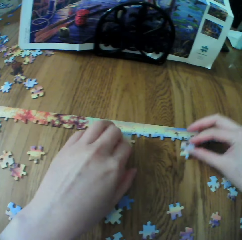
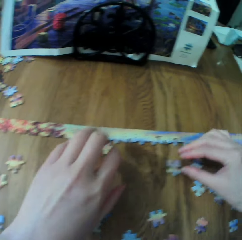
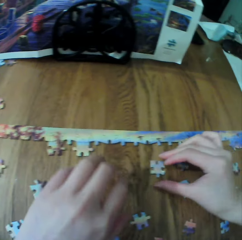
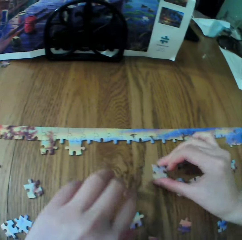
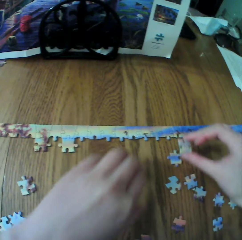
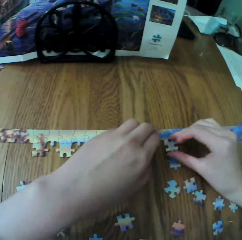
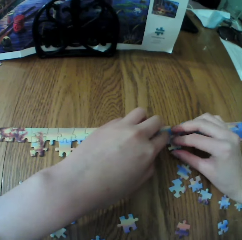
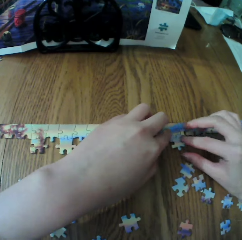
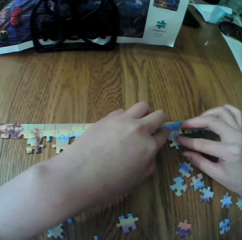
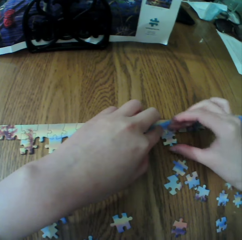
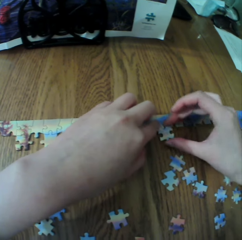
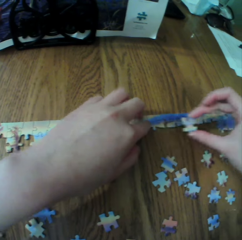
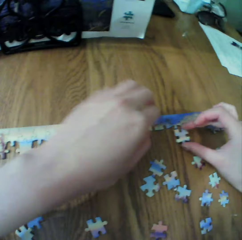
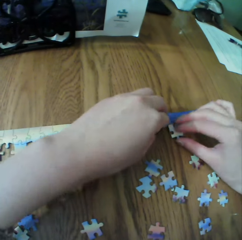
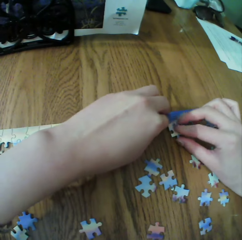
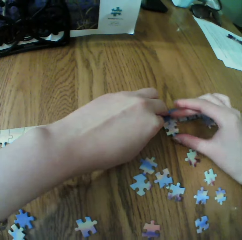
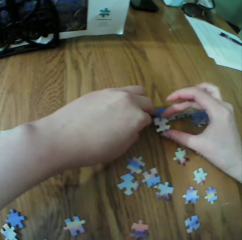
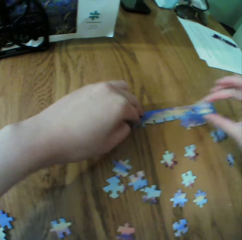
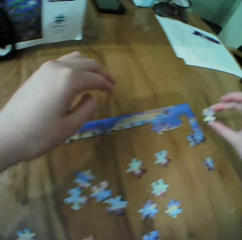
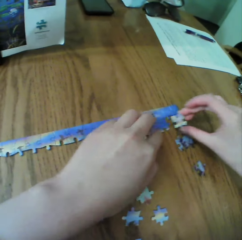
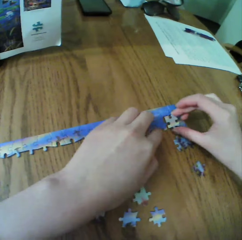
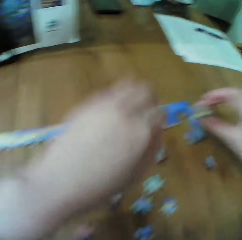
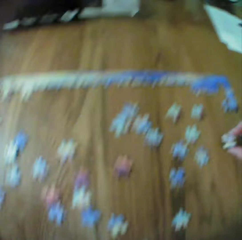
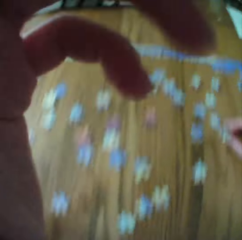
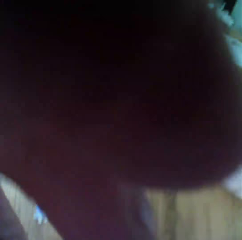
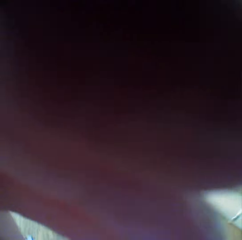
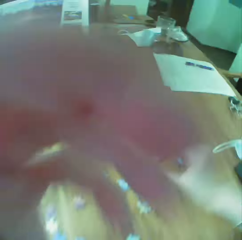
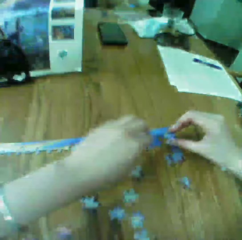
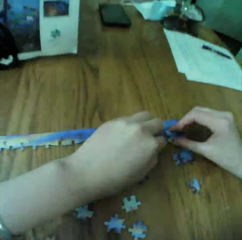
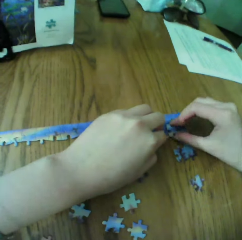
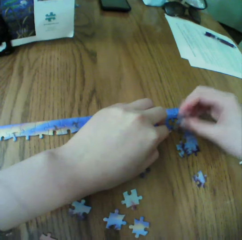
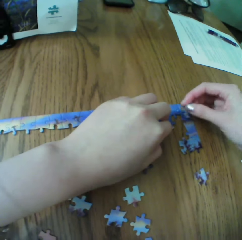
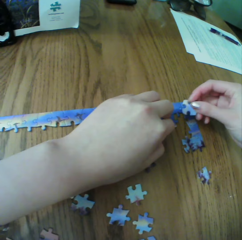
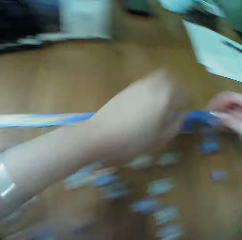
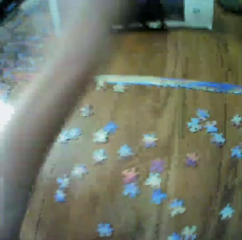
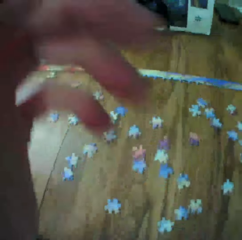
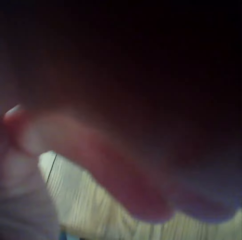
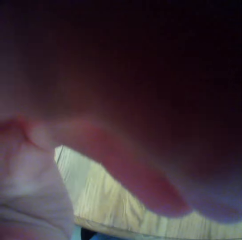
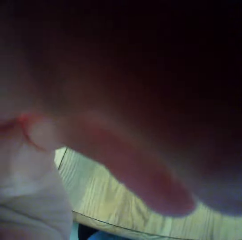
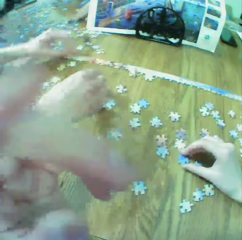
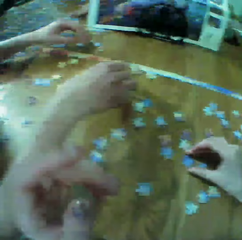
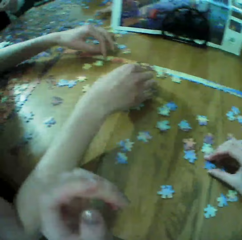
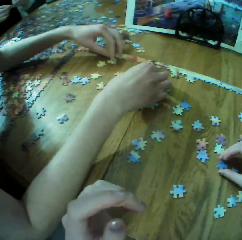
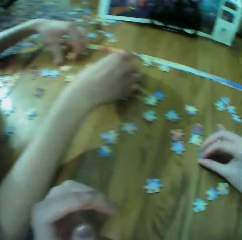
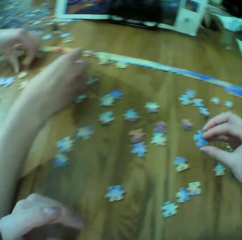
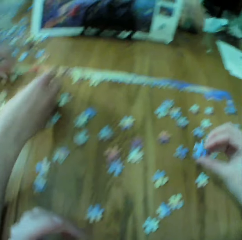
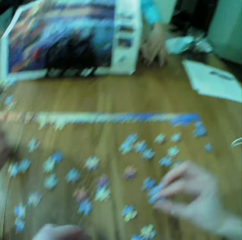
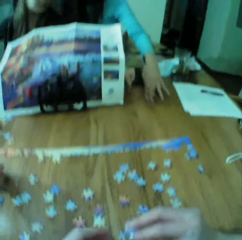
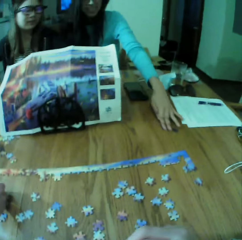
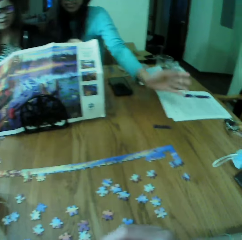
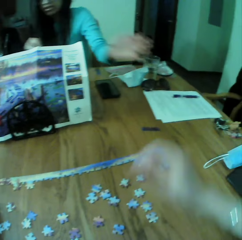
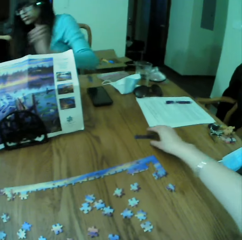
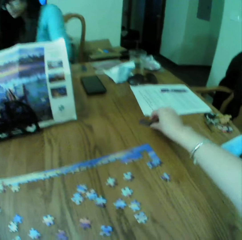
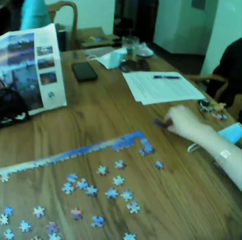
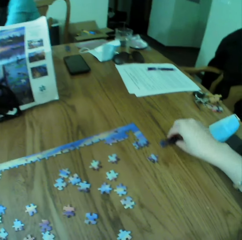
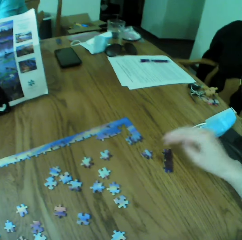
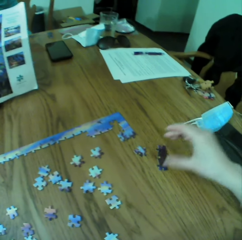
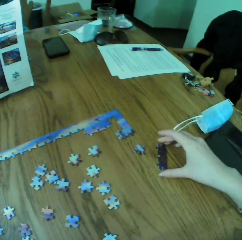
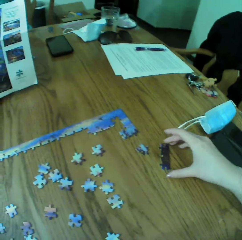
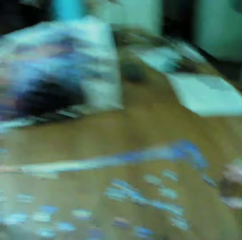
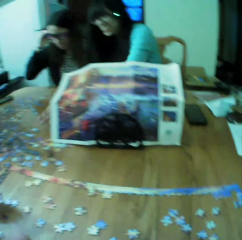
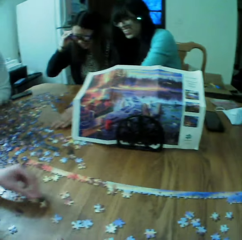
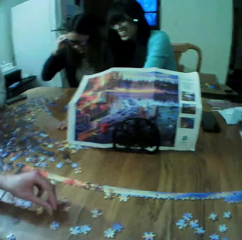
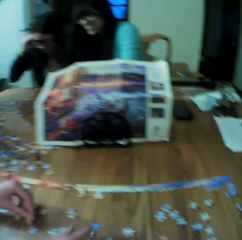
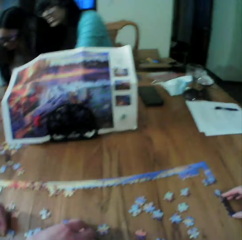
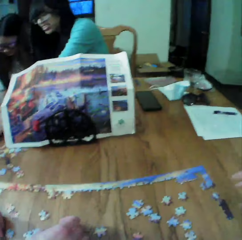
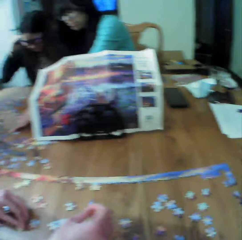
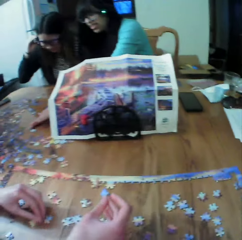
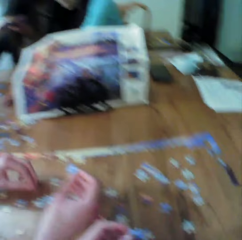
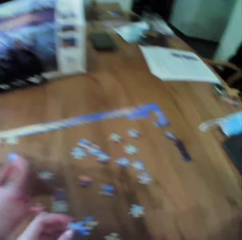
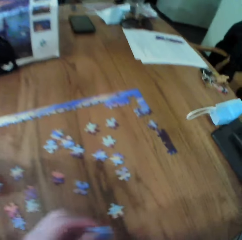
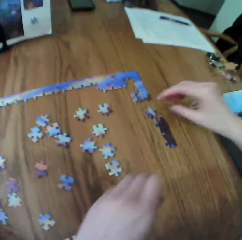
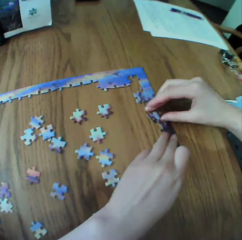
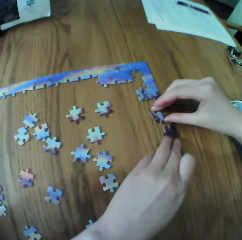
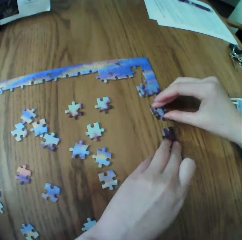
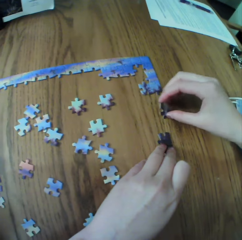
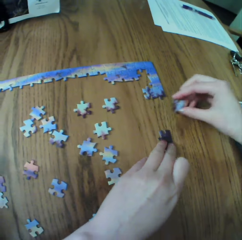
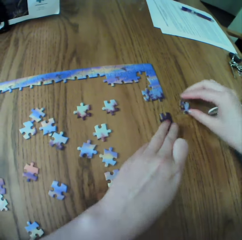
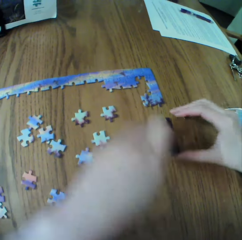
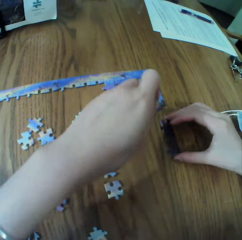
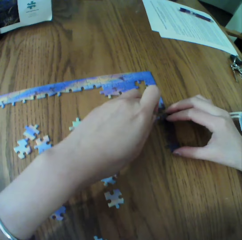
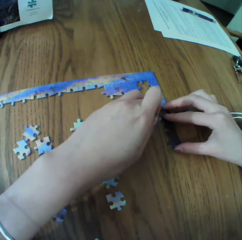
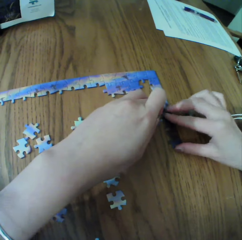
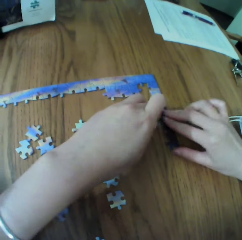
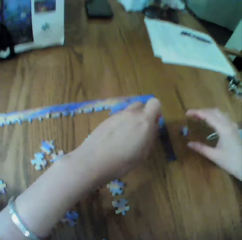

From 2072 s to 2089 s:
A woman gives something to another woman. The camera wearer makes the puzzle.

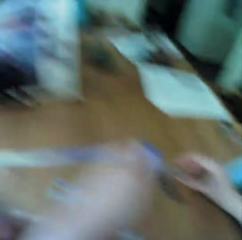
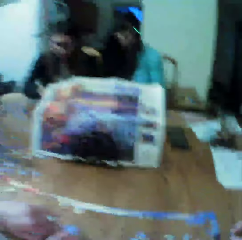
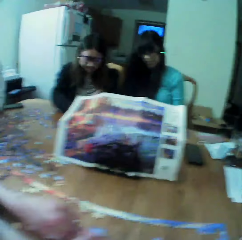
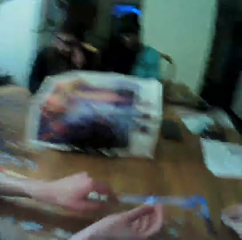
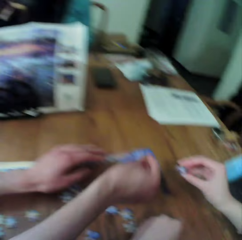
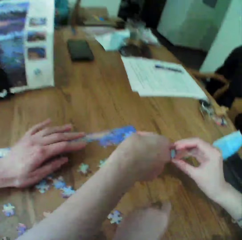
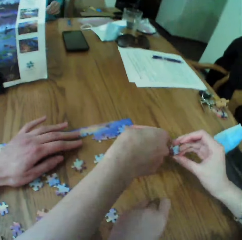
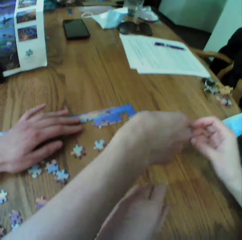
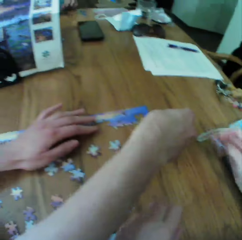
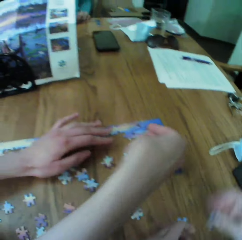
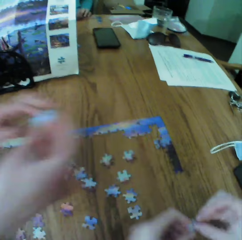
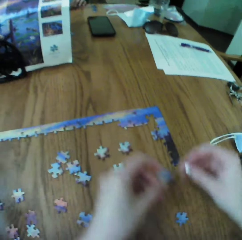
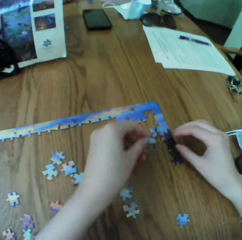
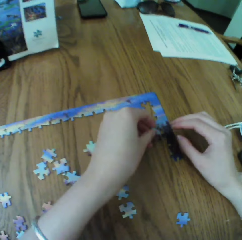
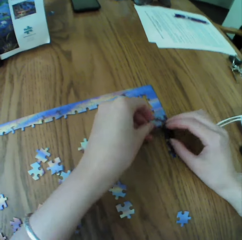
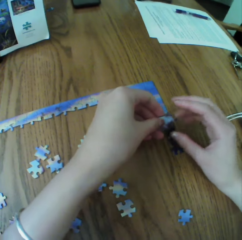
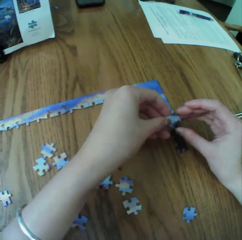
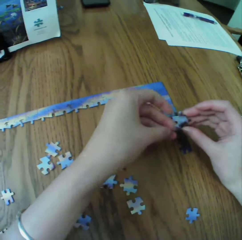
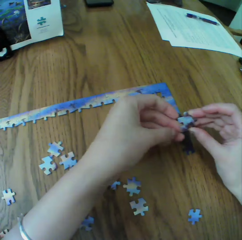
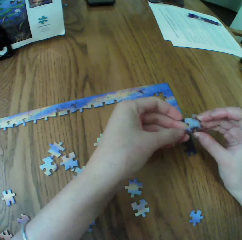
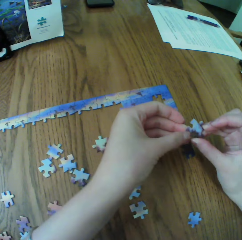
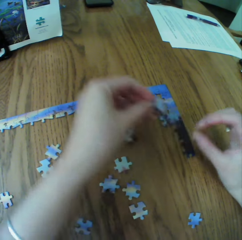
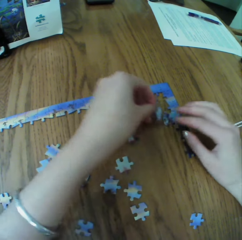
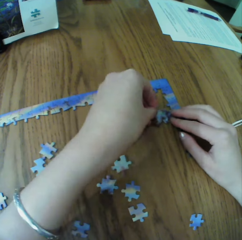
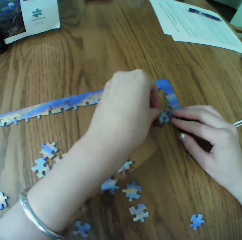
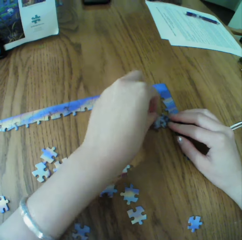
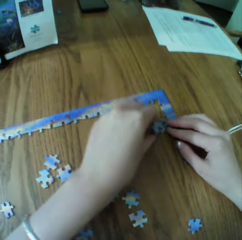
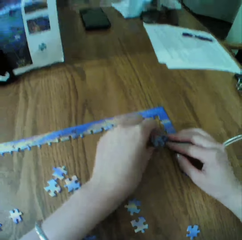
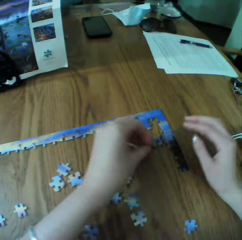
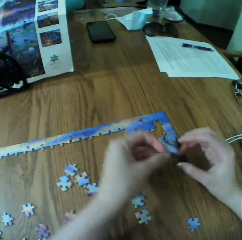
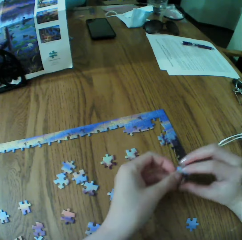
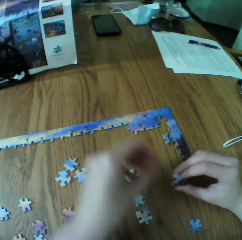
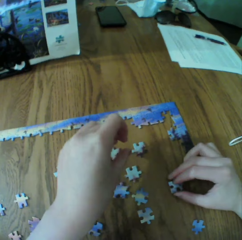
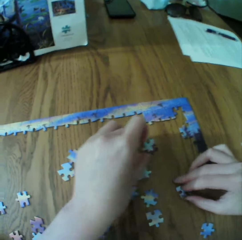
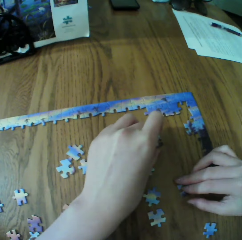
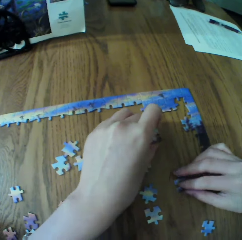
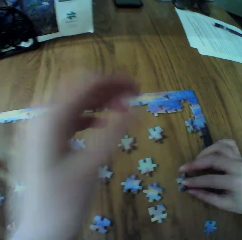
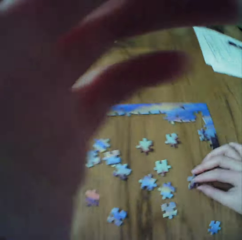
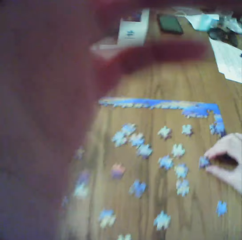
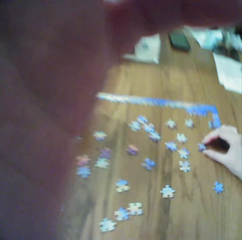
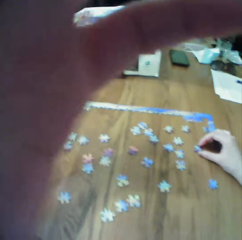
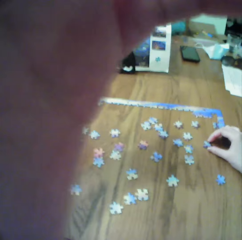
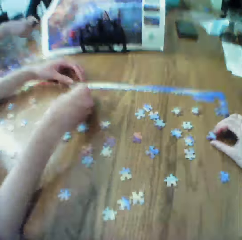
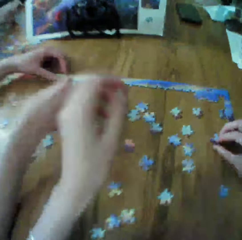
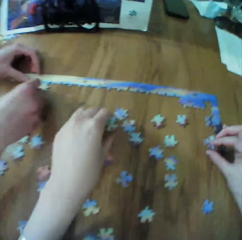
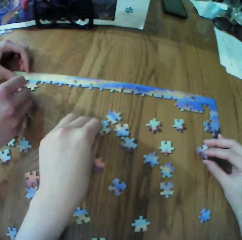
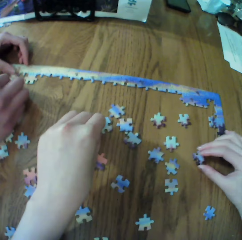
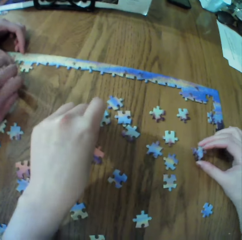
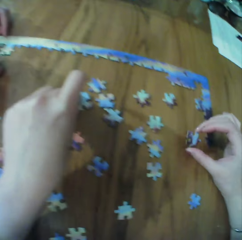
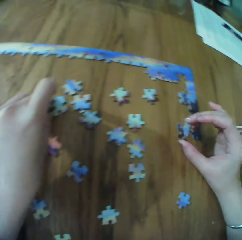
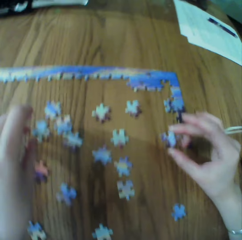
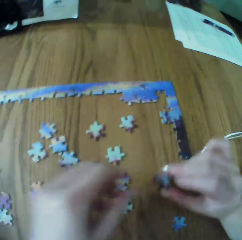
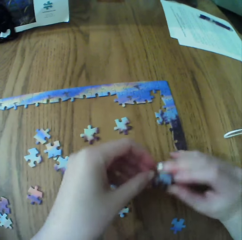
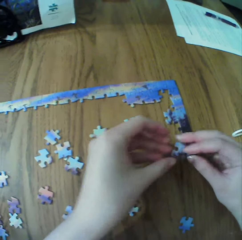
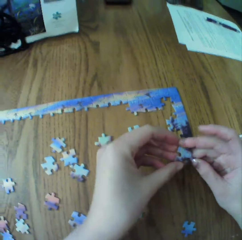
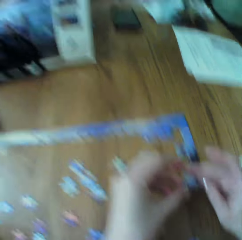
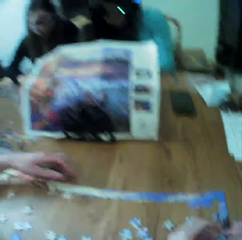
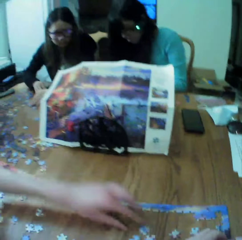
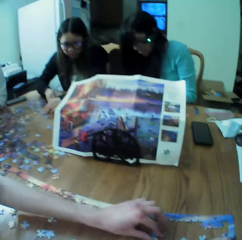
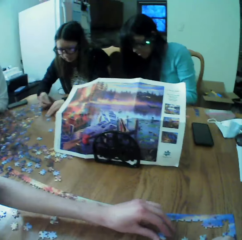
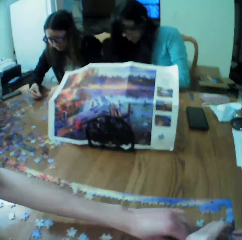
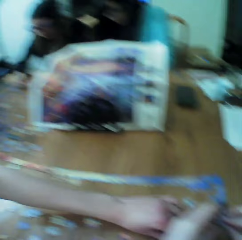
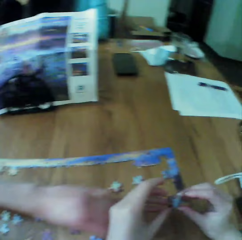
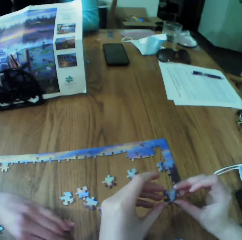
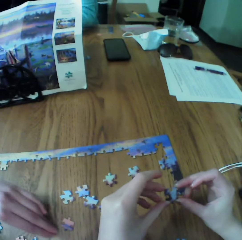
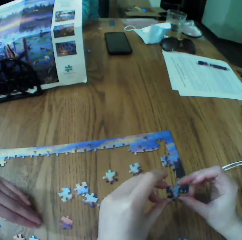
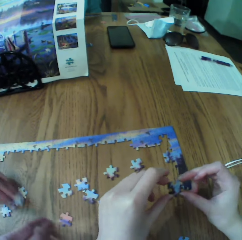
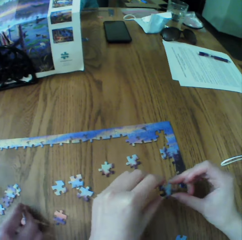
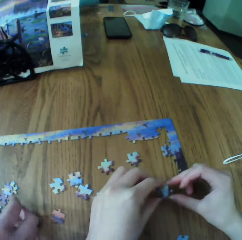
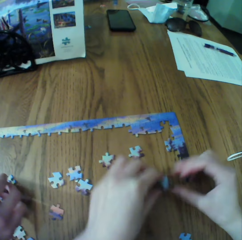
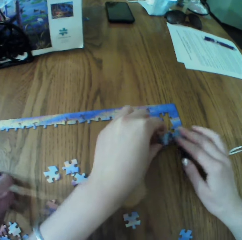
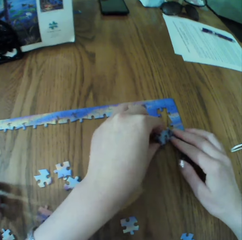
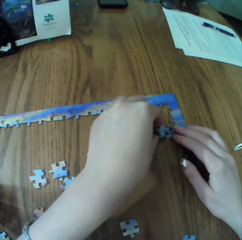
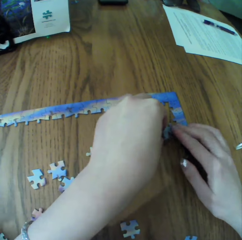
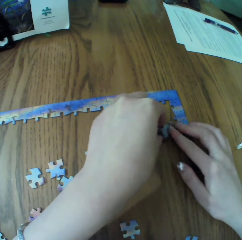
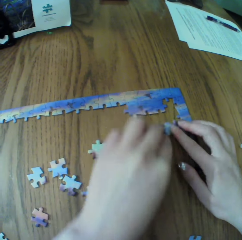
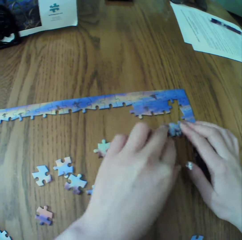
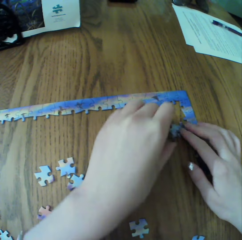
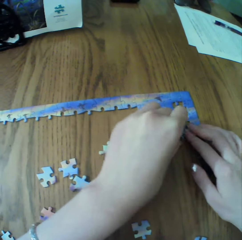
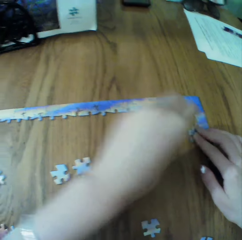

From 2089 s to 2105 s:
A woman looks for the puzzle pieces. The camera wearer makes the puzzle.
